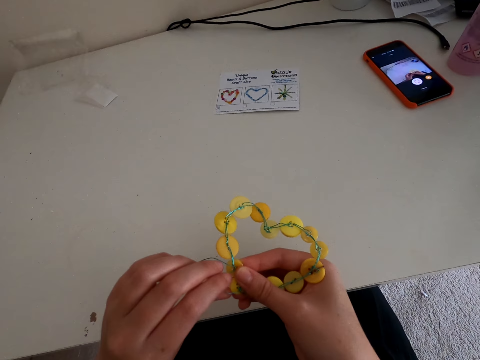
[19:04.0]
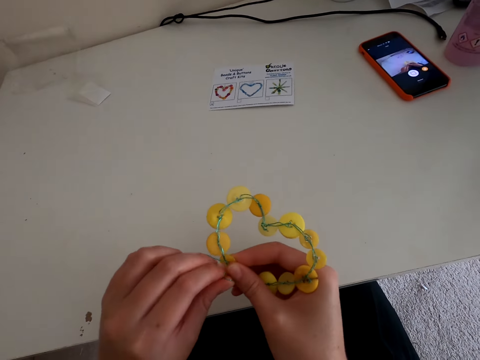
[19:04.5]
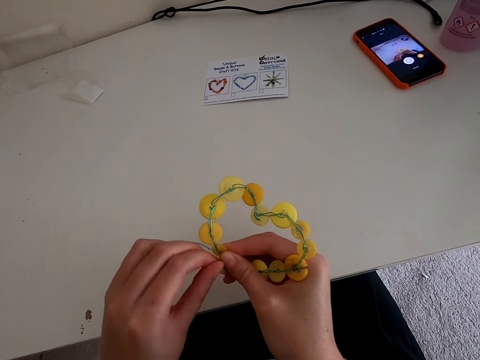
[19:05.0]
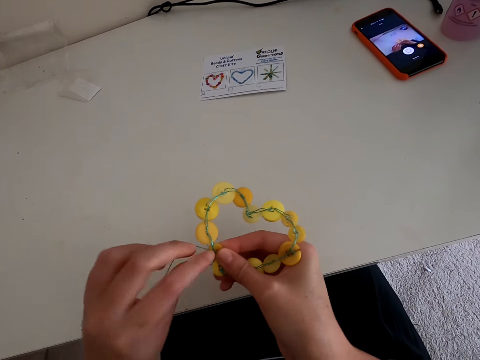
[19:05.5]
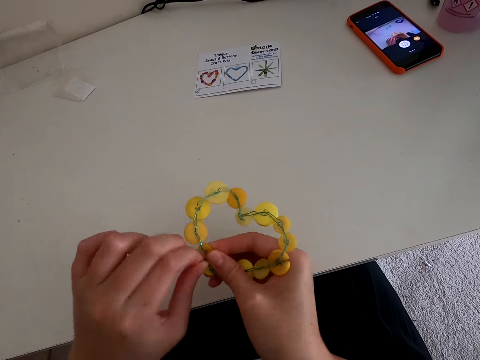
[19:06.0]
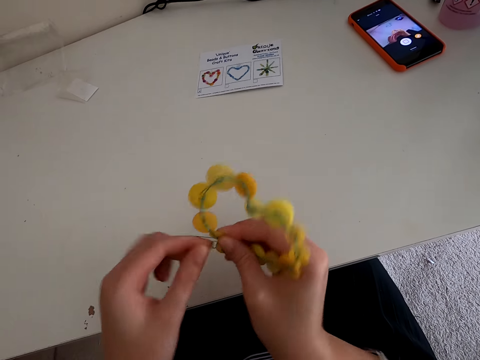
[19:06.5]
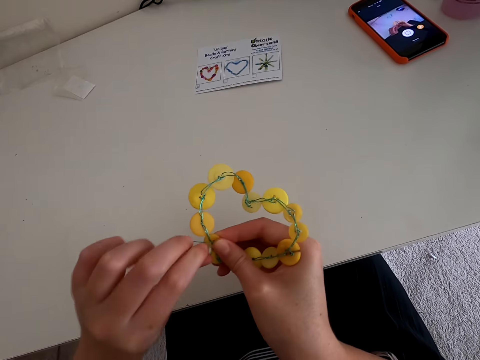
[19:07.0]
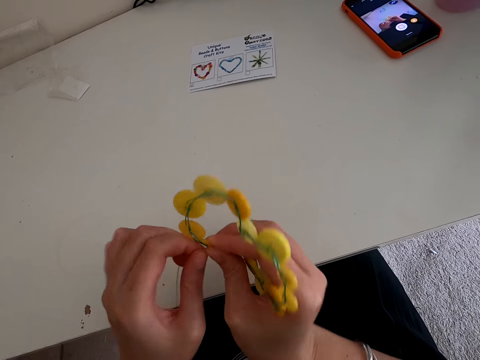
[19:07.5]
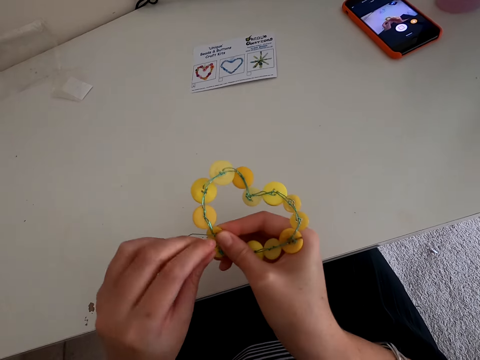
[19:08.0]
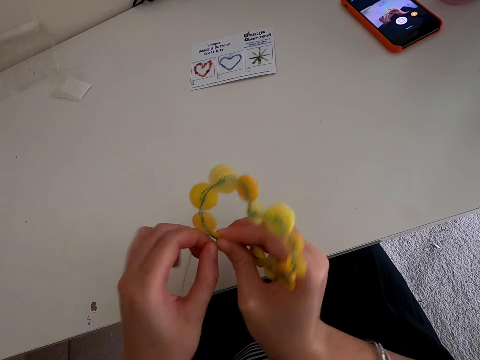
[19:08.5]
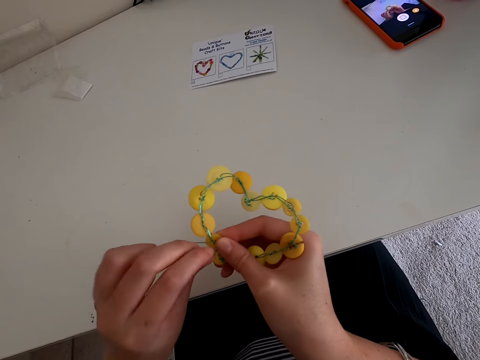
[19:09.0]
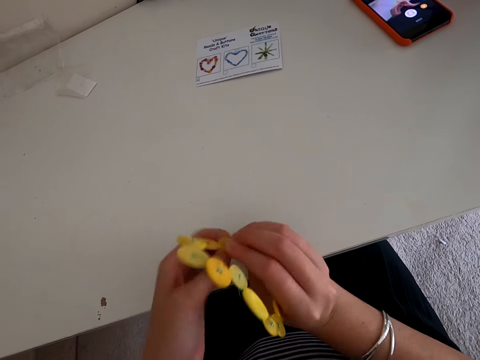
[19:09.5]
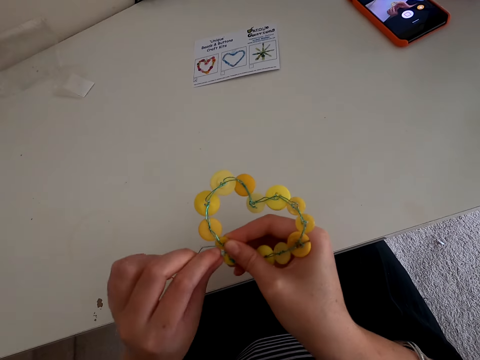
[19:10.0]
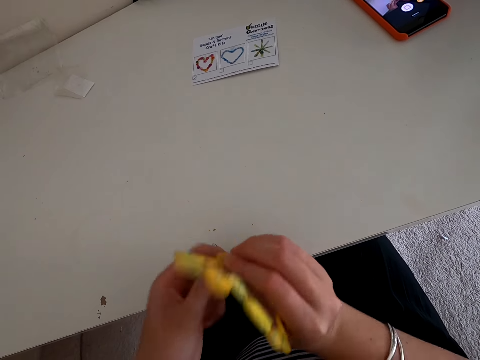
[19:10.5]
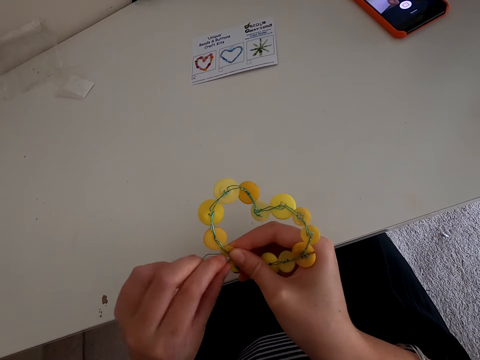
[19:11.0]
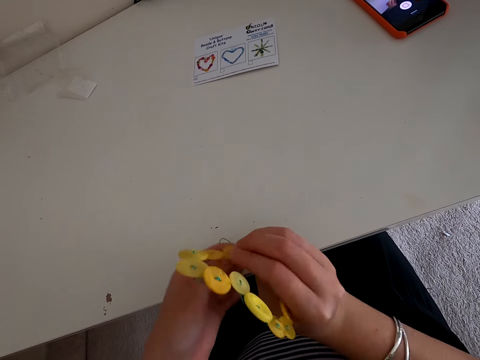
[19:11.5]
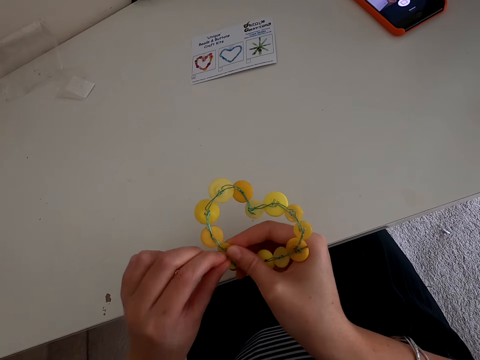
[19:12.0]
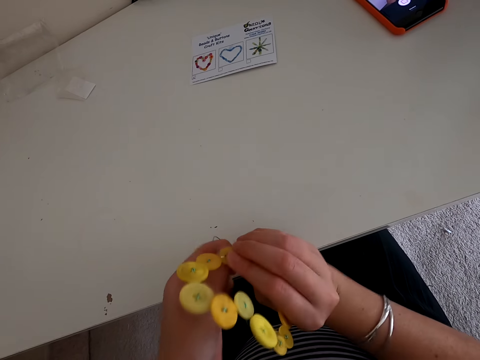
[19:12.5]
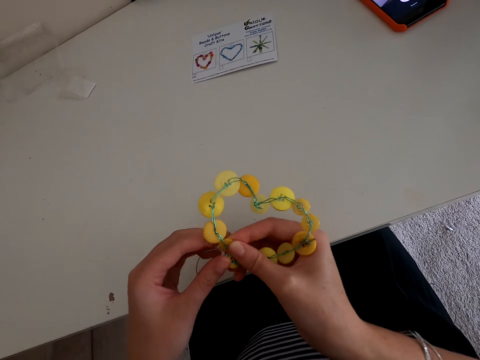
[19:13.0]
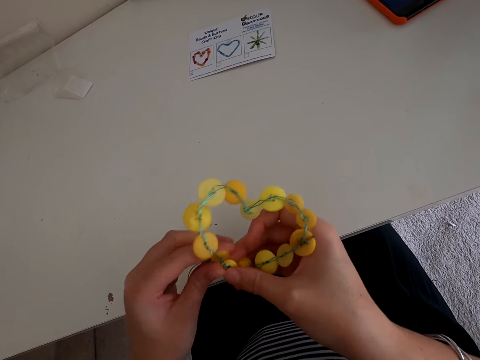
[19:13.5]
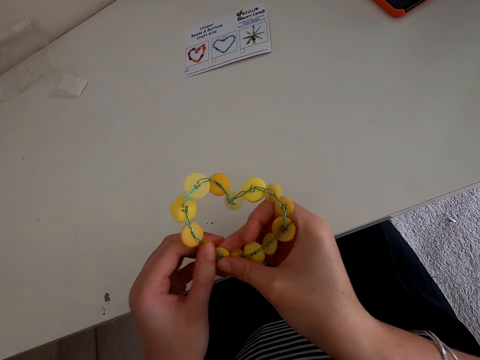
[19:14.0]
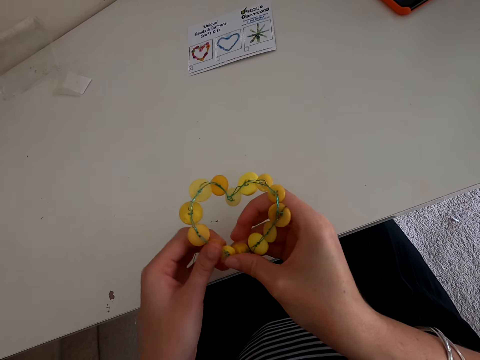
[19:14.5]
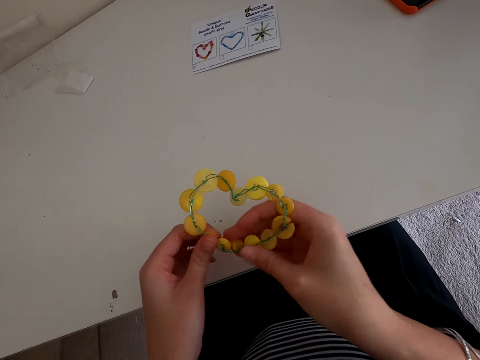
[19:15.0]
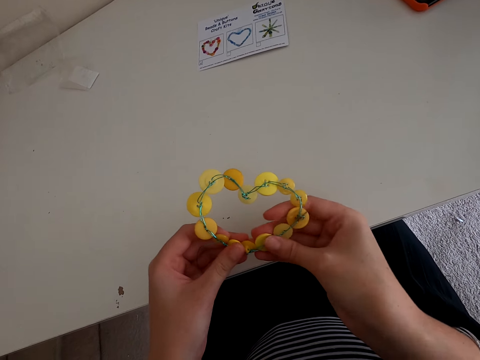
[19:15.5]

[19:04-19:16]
The camera wearer ties the sewing thread on the buttons. They fold the wire.

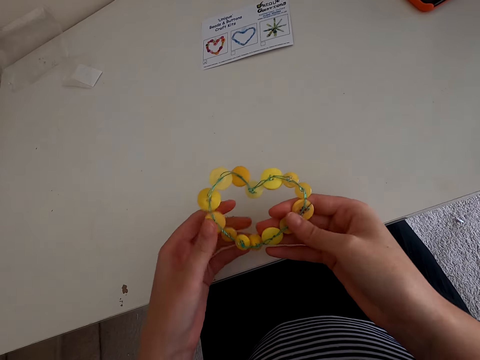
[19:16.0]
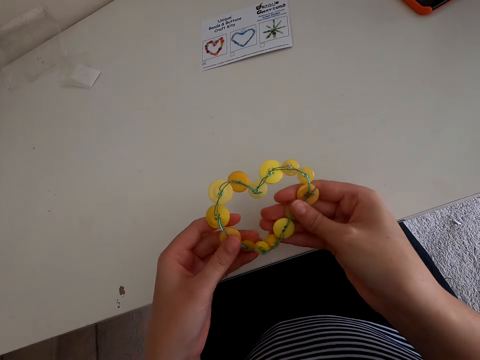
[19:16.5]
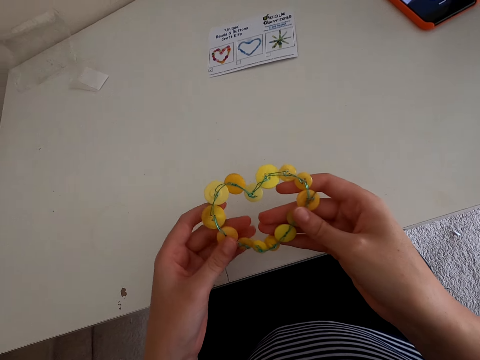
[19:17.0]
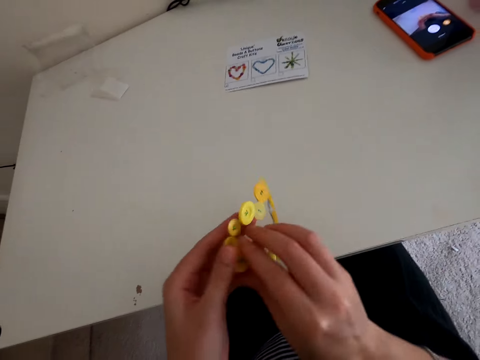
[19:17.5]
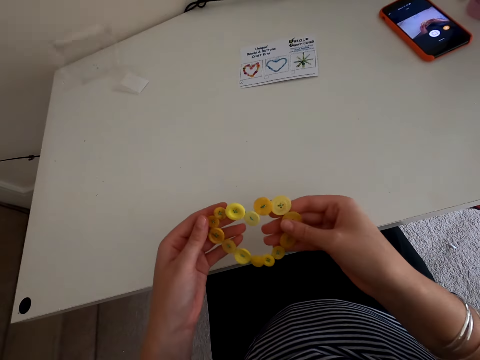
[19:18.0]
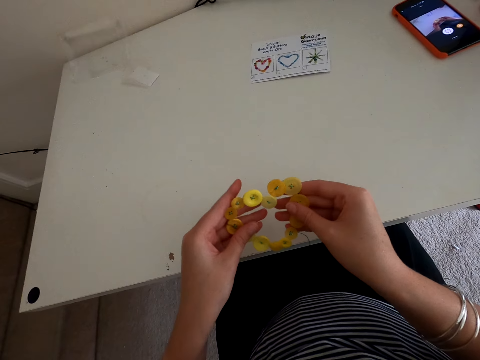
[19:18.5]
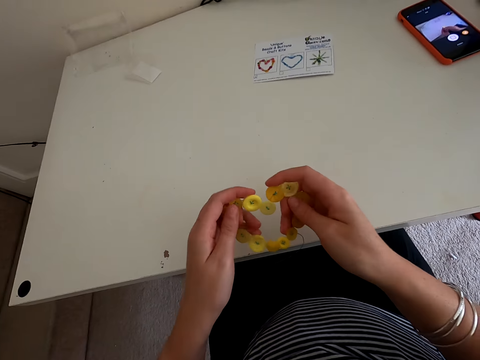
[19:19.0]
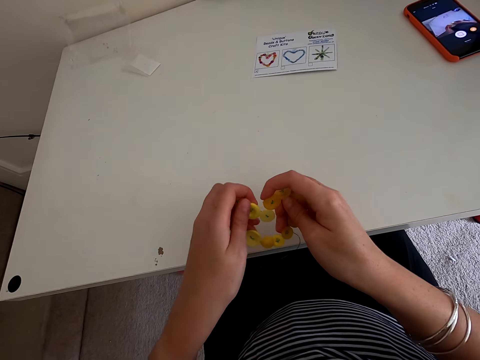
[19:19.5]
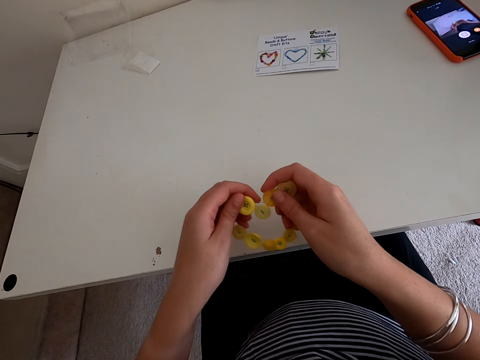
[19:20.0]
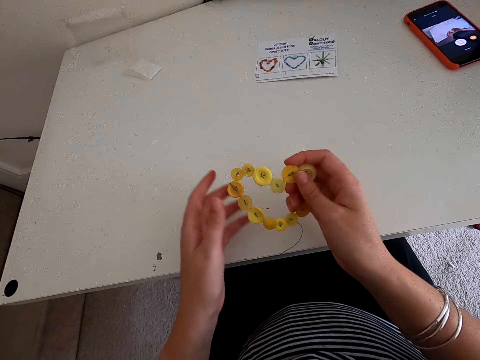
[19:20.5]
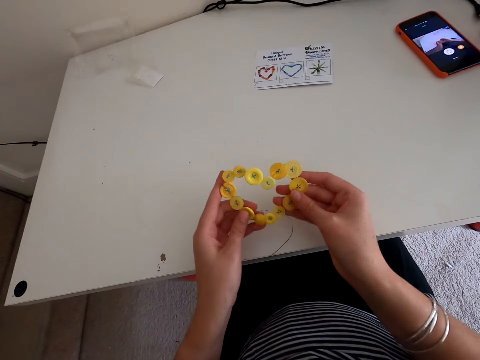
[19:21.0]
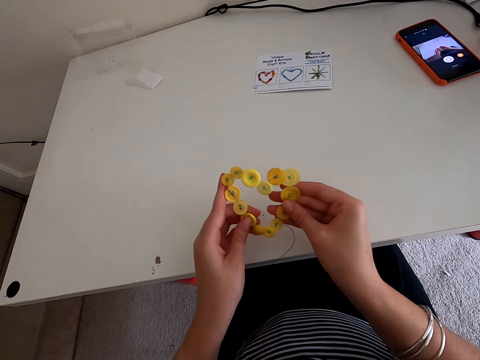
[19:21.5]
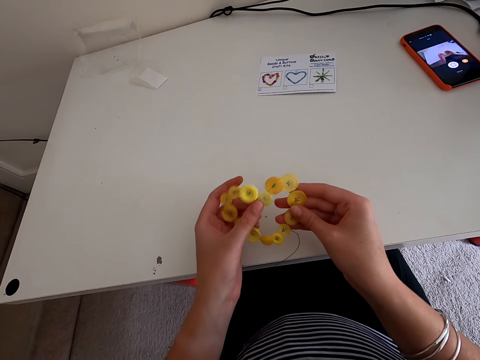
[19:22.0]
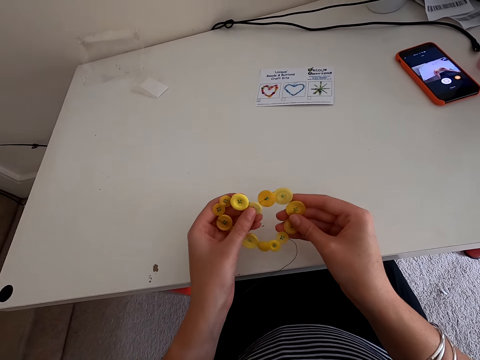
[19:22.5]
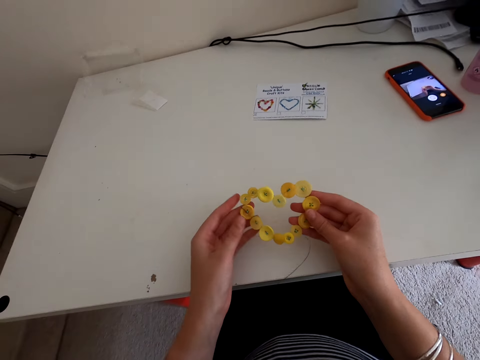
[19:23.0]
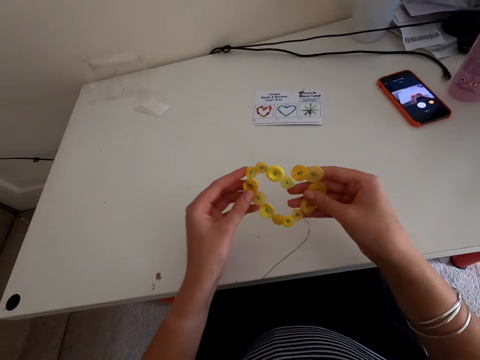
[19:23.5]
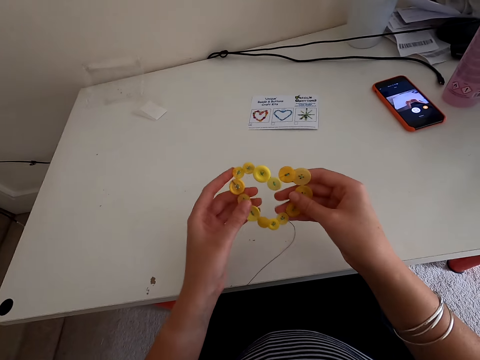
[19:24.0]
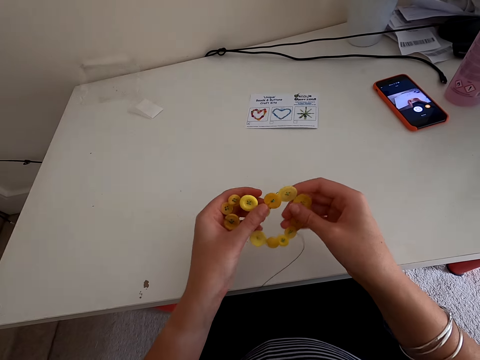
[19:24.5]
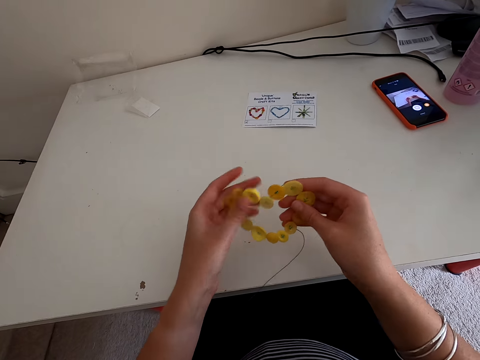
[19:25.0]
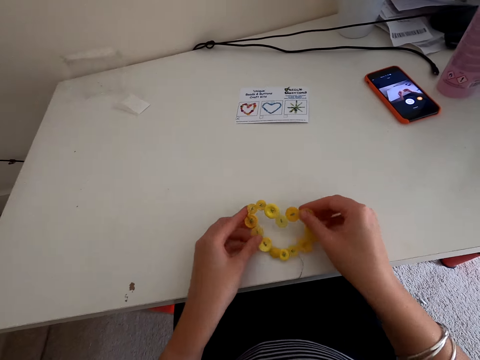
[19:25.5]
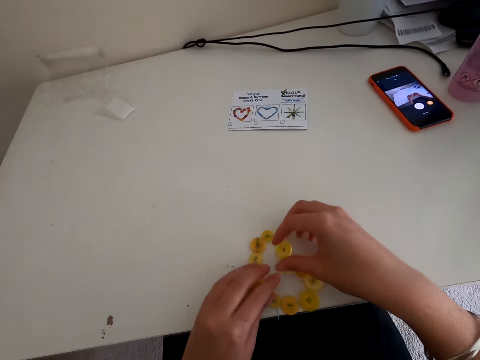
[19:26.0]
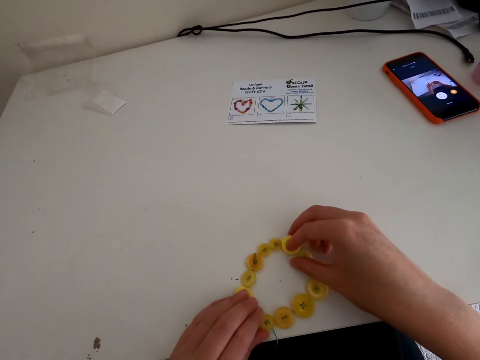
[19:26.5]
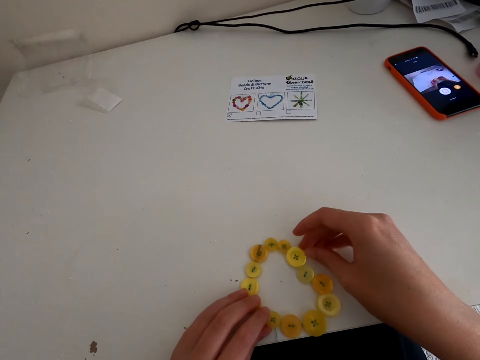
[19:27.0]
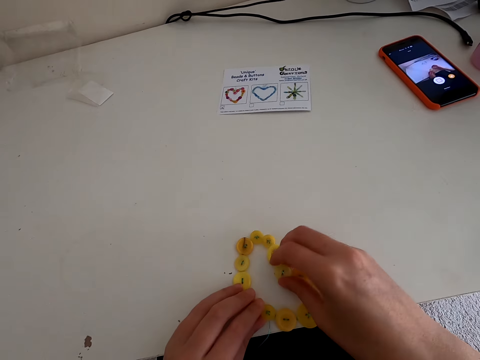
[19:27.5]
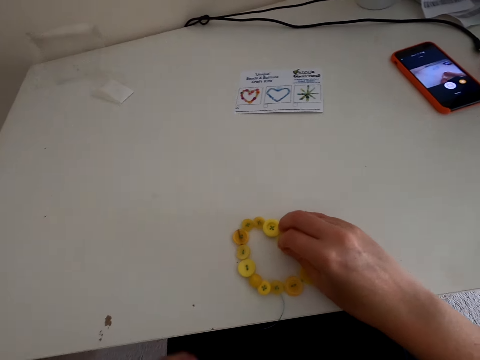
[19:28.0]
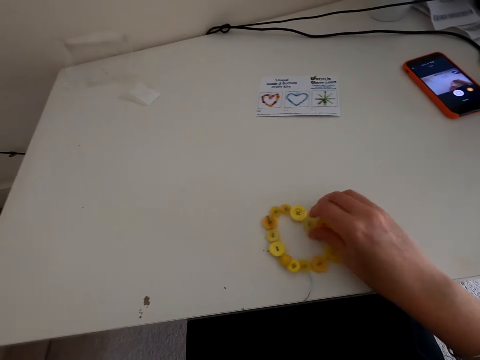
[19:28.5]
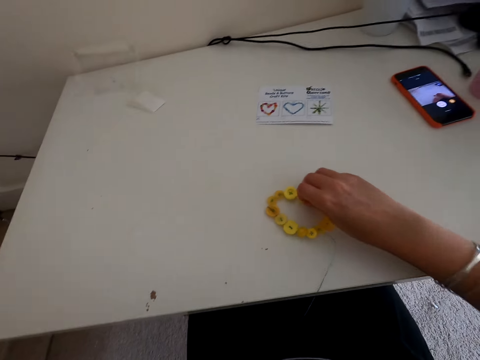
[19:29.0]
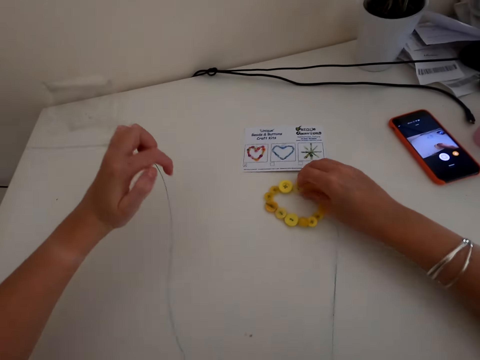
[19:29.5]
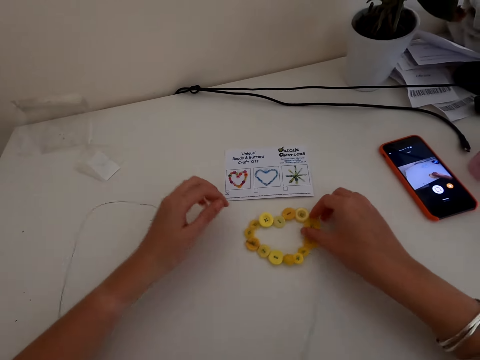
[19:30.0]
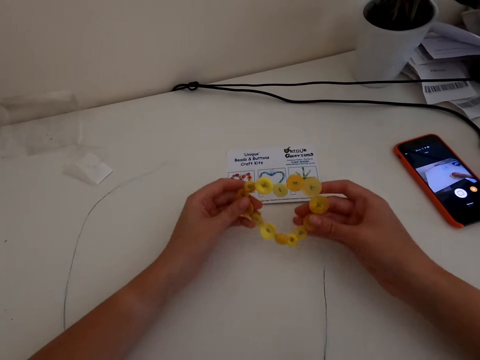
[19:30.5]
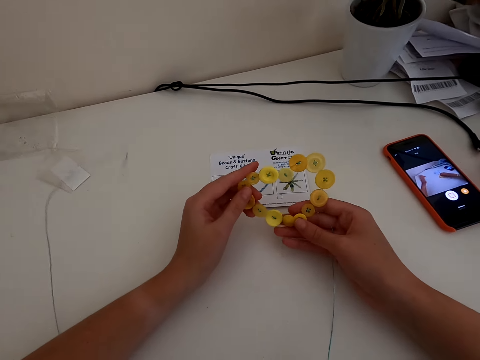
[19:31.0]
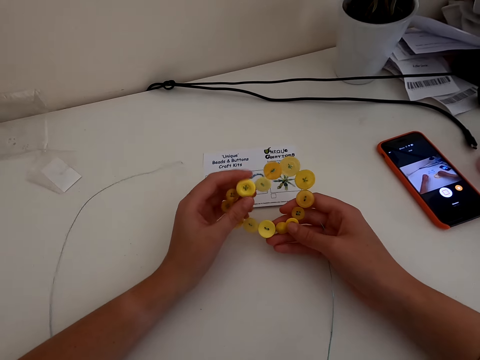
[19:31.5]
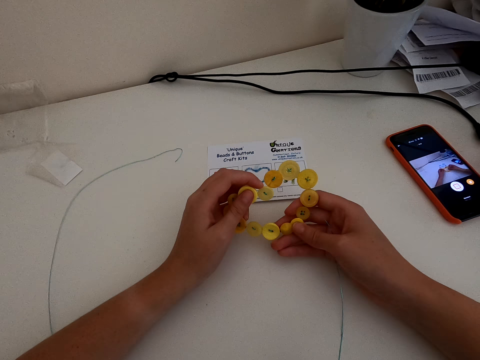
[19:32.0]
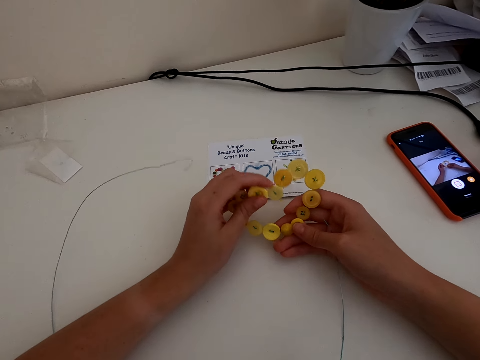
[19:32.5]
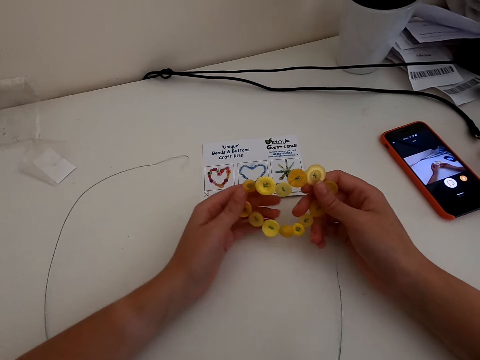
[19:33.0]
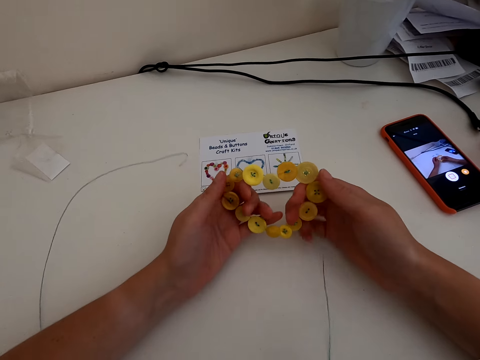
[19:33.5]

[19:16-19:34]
The camera wearer turns the beads and craft button kit. They shape the beads and craft button kit. They place the beads and craft button kit or necklace on a table. They adjust the necklace. They shape the beads and craft button kit. They hold the sewing thread. They move the beads and craft button kit on the table. They place the sewing thread on the table. They lift the beads and craft button kit from the table. They adjust the necklace. They shape the beads and craft button kit.
